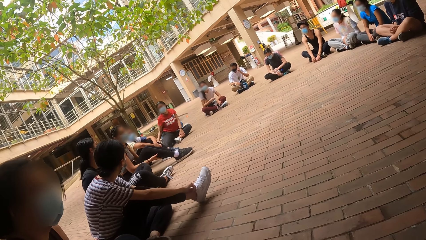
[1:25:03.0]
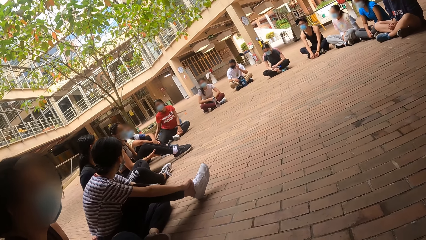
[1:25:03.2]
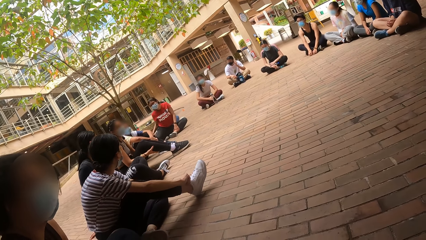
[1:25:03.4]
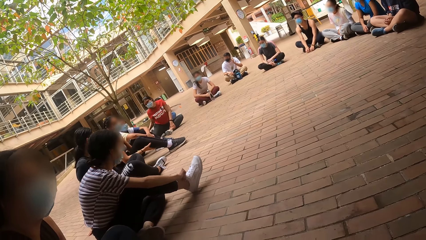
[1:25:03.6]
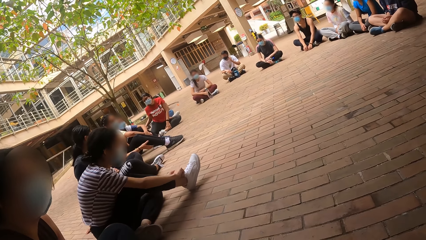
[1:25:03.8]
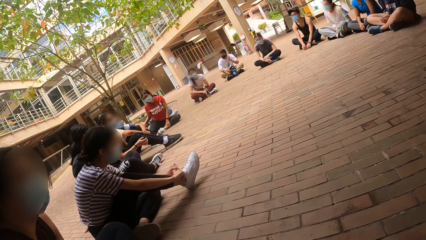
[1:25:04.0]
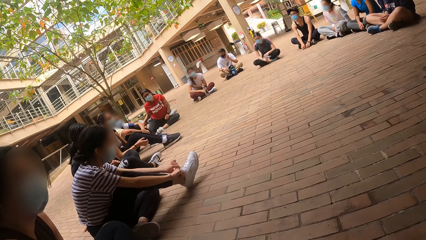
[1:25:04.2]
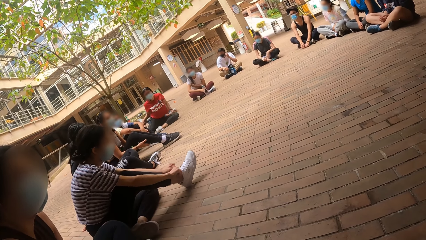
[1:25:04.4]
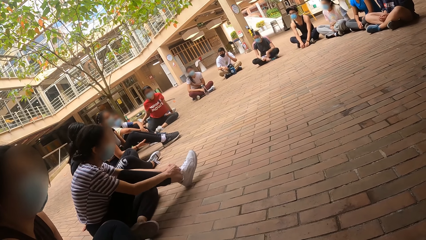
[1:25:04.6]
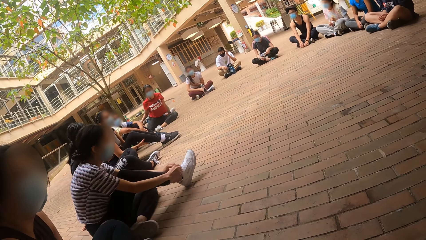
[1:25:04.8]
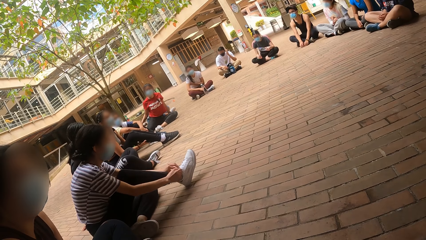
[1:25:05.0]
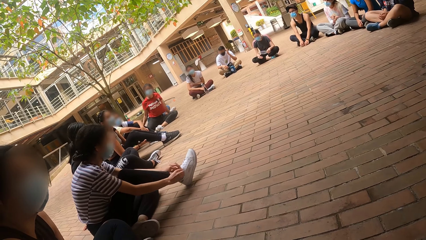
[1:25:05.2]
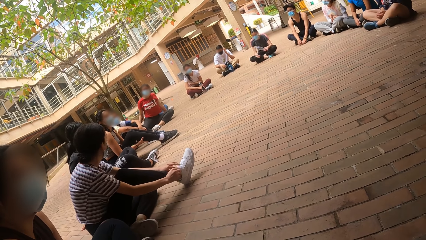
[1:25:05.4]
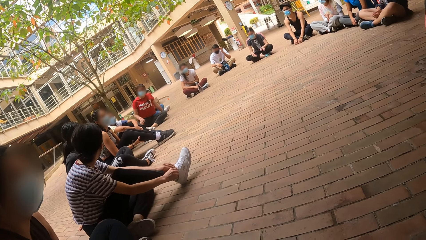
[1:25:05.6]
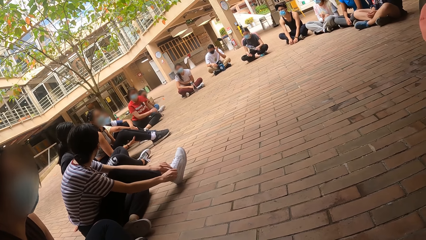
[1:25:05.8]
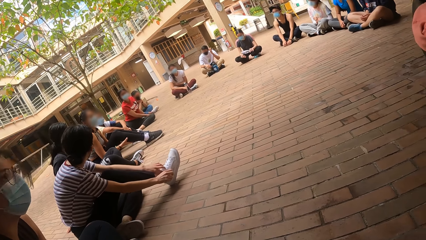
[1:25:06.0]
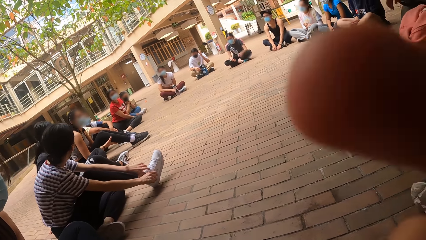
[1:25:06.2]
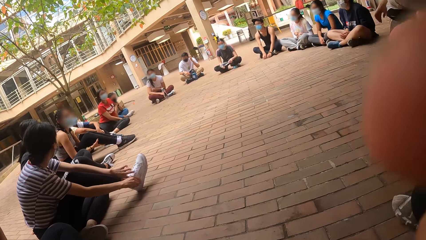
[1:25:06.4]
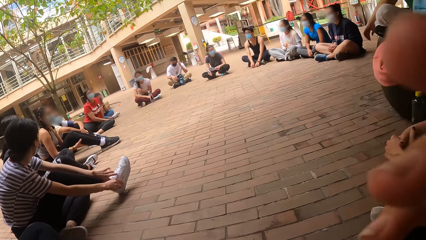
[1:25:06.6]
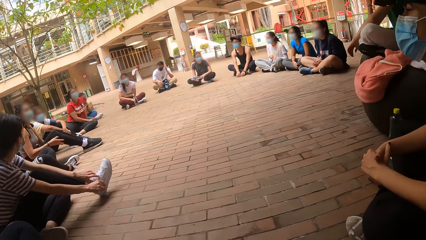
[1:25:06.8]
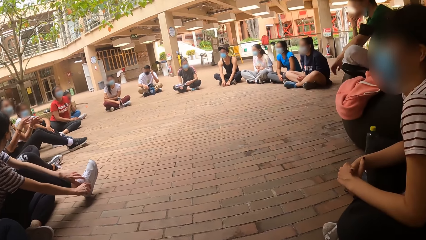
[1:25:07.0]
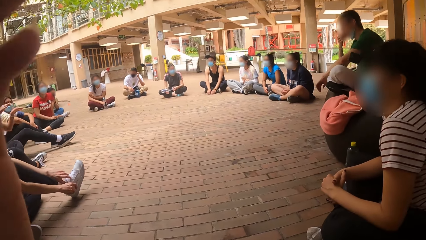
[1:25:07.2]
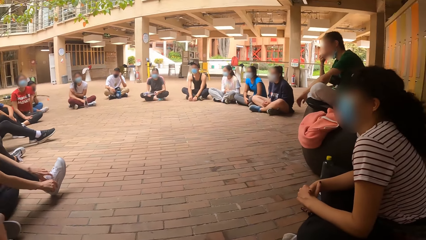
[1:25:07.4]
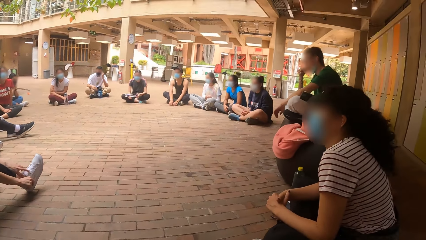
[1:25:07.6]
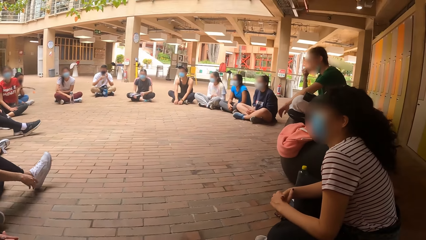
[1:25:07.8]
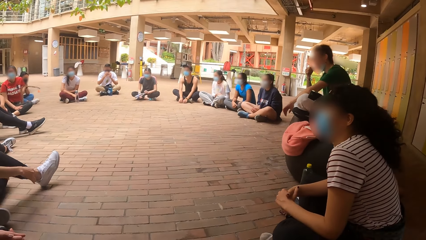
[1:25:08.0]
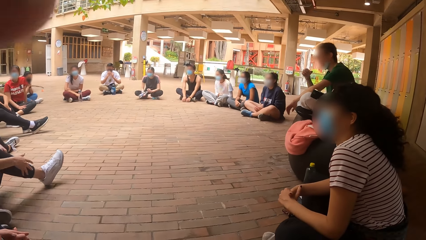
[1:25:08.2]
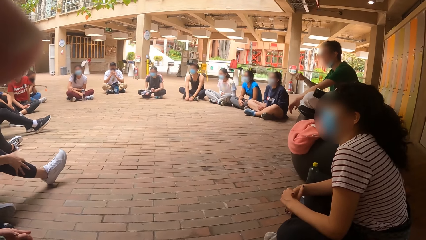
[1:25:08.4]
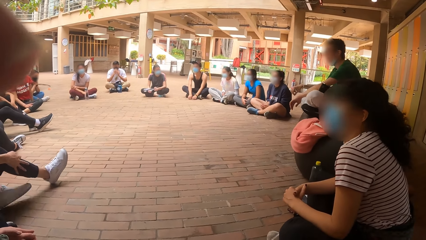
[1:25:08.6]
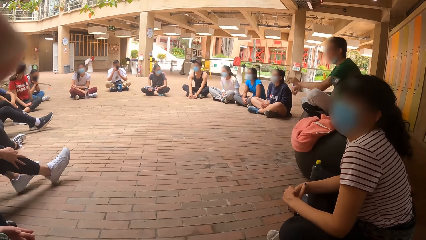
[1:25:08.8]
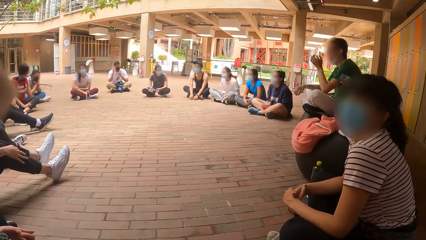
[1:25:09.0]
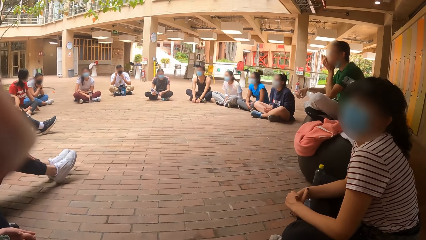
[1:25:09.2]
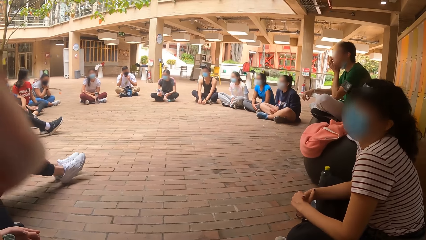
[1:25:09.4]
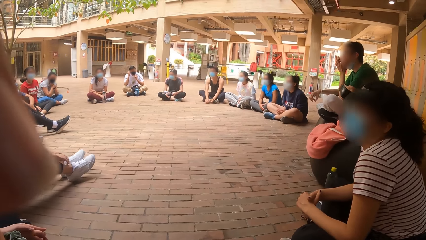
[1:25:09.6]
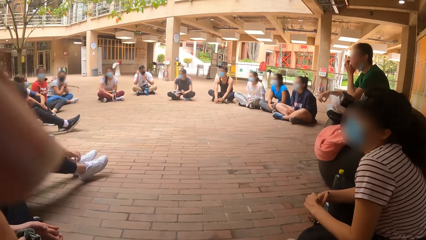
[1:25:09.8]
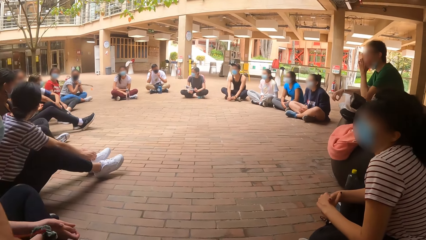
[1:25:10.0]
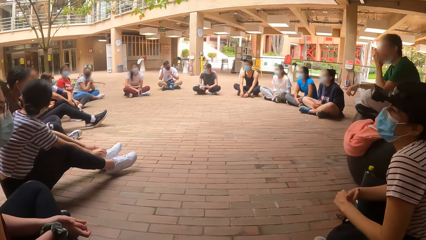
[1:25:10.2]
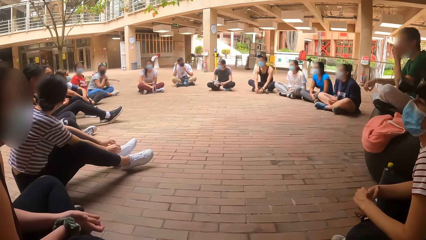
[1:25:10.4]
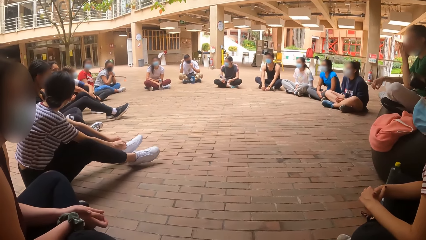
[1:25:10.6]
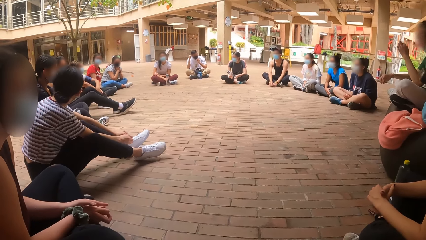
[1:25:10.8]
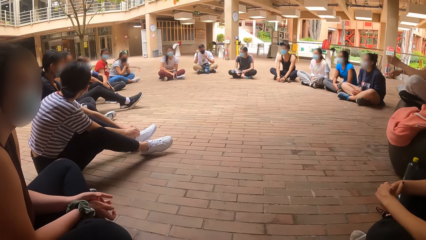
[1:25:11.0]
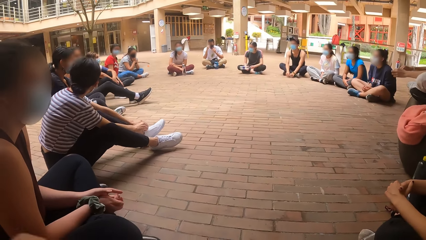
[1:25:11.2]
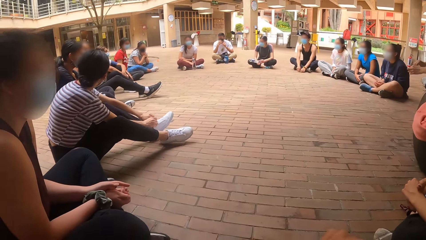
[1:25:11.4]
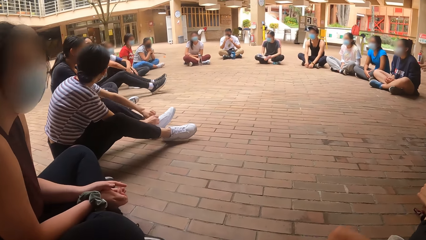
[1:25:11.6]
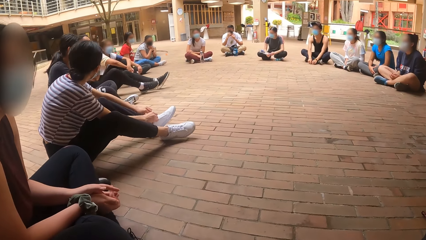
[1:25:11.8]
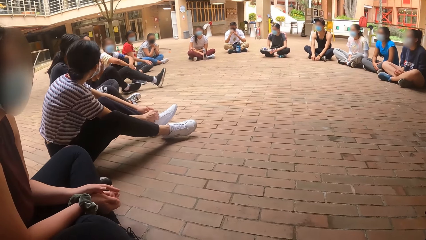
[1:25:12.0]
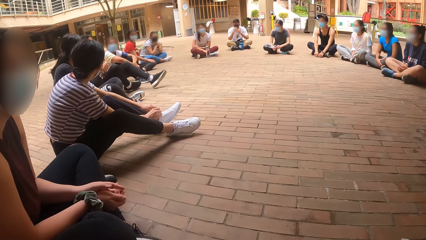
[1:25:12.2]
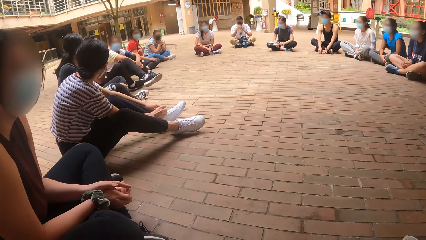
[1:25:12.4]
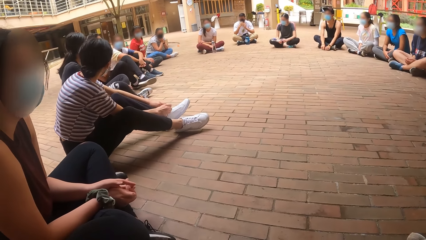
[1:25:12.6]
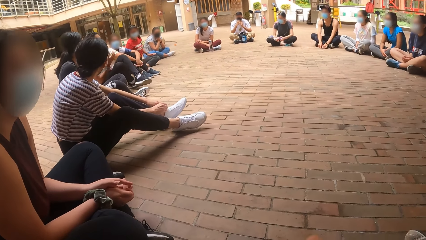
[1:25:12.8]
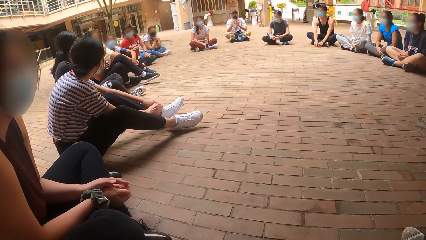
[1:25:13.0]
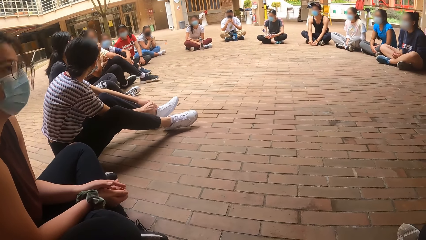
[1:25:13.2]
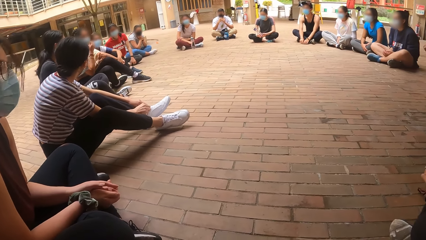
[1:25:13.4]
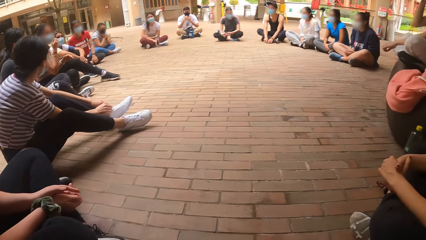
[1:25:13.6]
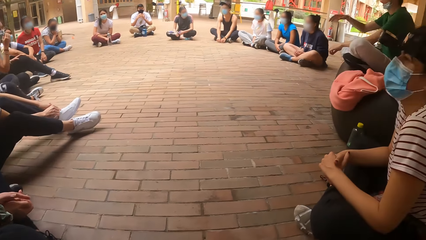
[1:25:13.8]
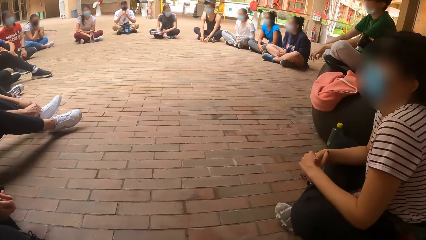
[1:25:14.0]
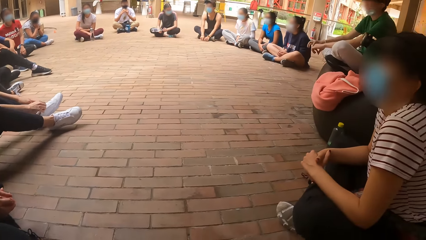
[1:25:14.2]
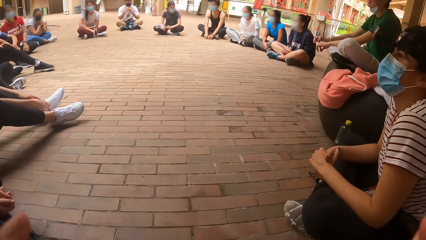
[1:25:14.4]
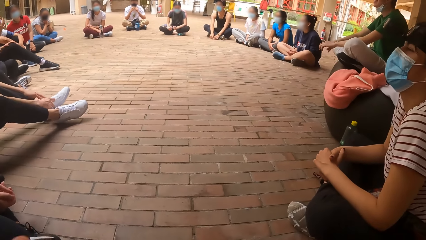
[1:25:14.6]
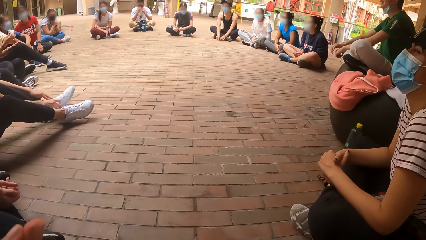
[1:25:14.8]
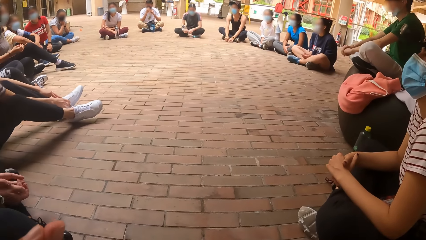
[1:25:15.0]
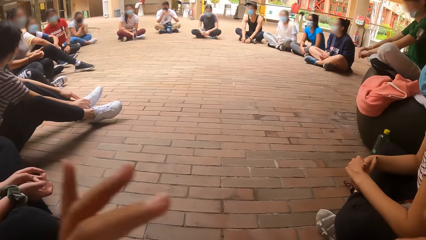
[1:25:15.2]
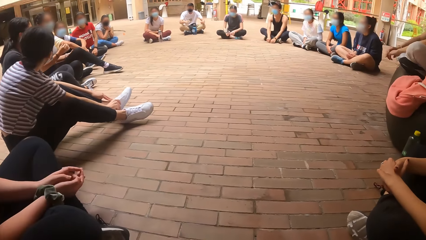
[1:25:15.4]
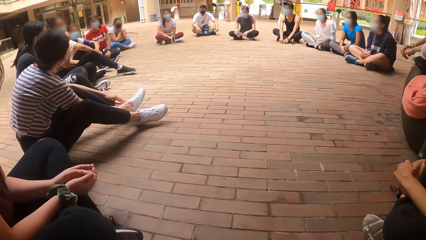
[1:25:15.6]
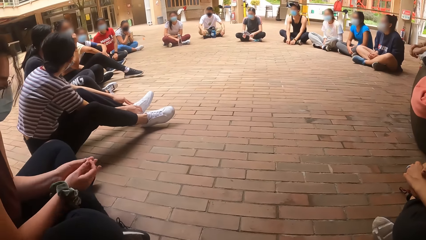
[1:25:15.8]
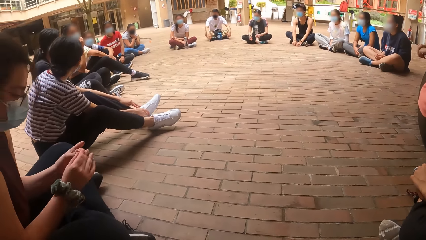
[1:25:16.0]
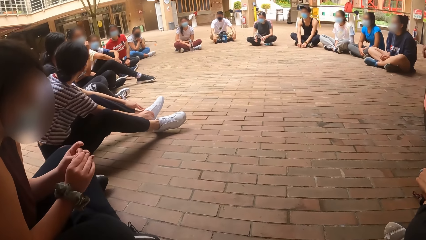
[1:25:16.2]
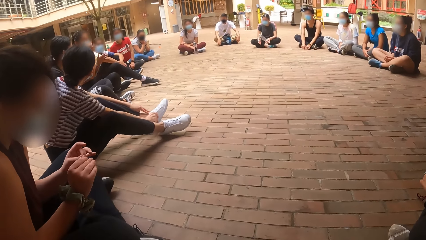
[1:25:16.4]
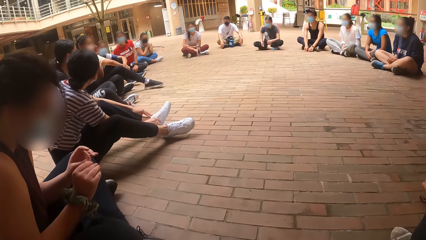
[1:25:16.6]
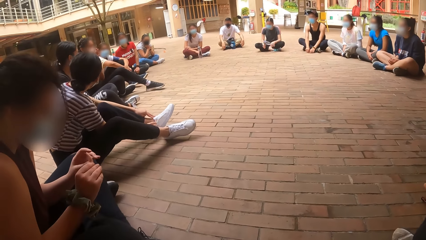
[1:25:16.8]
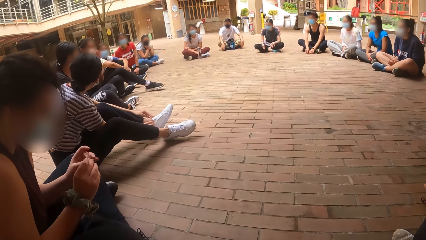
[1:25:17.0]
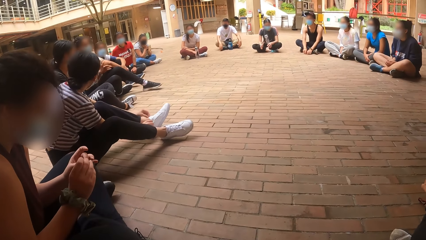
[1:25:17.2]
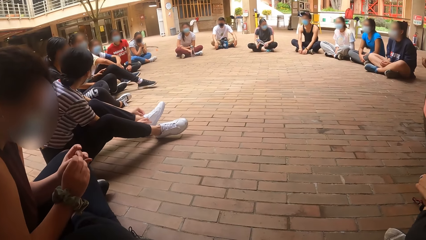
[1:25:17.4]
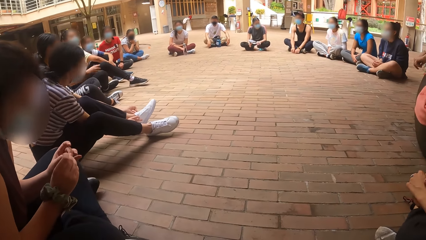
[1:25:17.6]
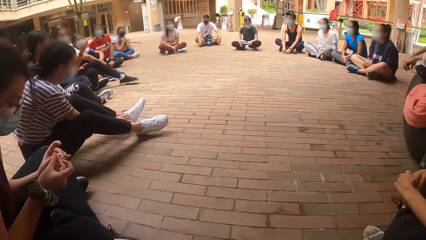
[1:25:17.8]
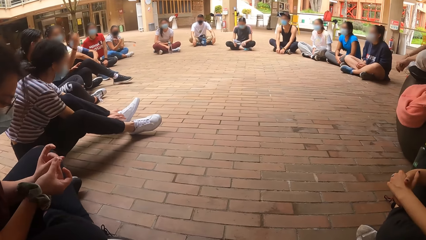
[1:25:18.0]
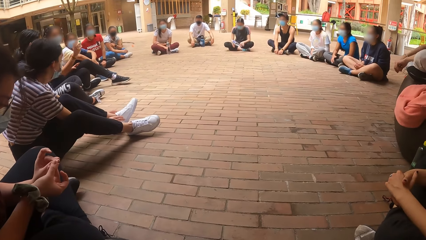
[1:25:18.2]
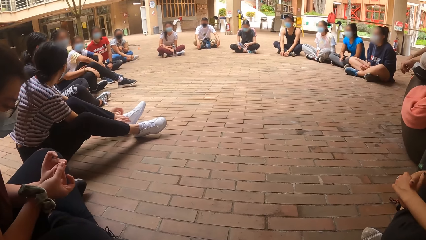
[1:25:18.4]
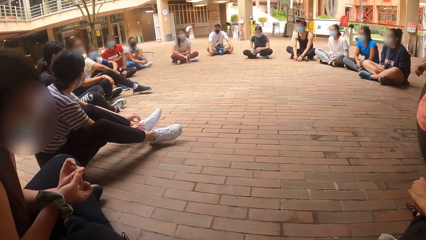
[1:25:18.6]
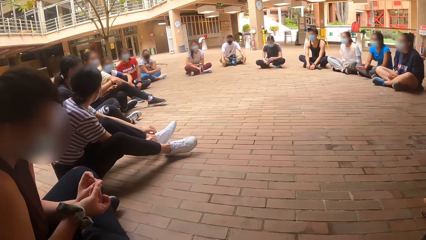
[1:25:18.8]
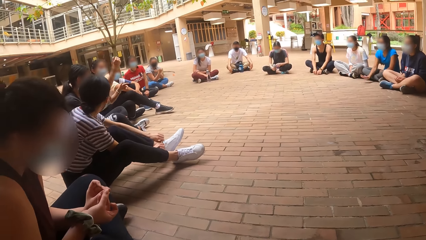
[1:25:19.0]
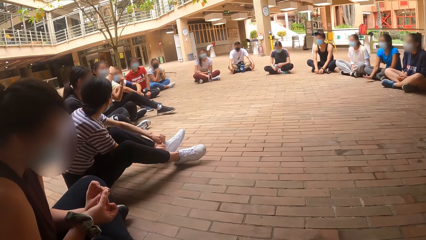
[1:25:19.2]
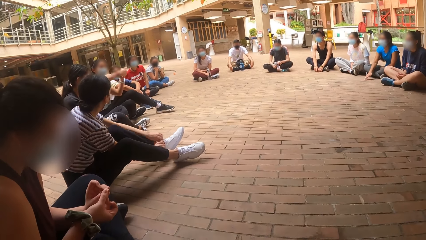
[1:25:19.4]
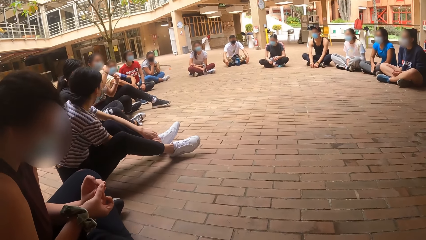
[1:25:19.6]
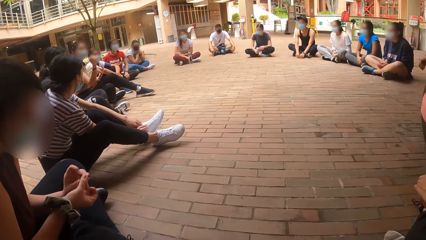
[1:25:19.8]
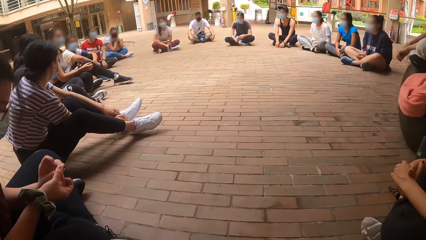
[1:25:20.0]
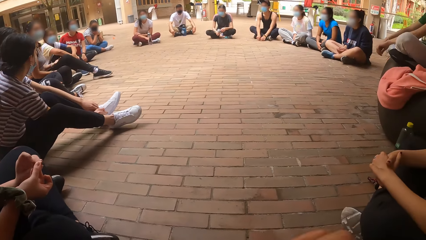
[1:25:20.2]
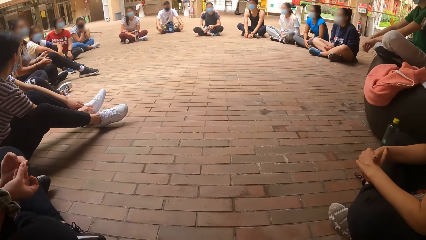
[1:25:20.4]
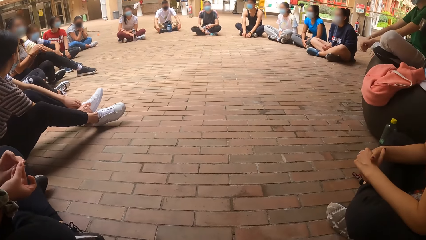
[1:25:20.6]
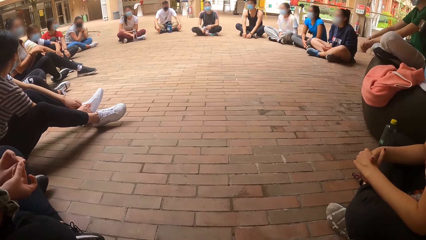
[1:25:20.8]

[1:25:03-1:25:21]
The camera wearer flaps the hands. She raises her left hand. She raises both hands. A woman converses with a man.
